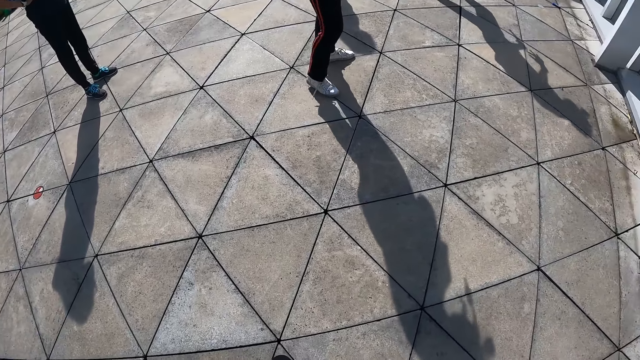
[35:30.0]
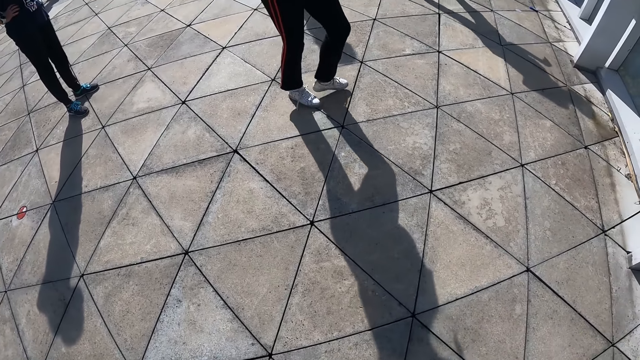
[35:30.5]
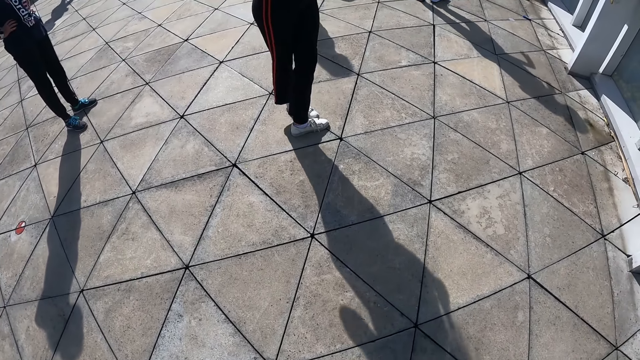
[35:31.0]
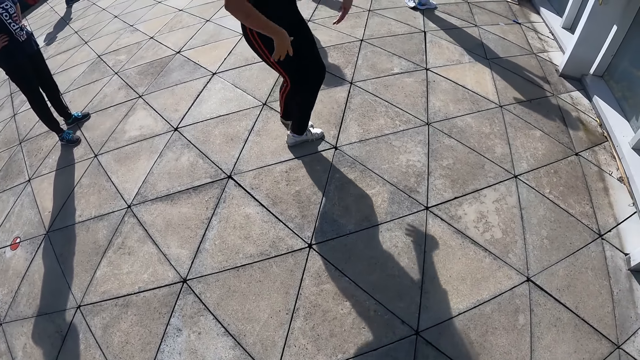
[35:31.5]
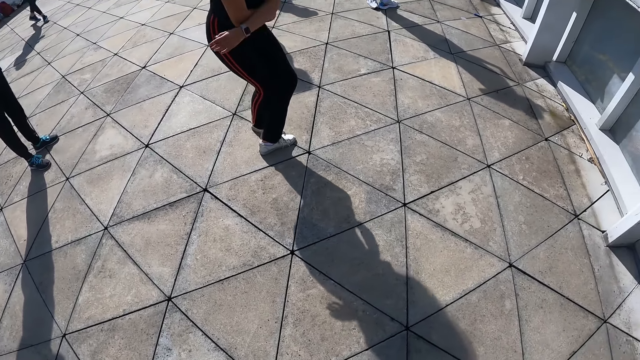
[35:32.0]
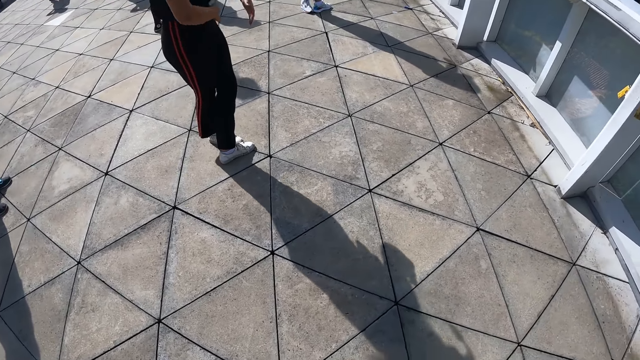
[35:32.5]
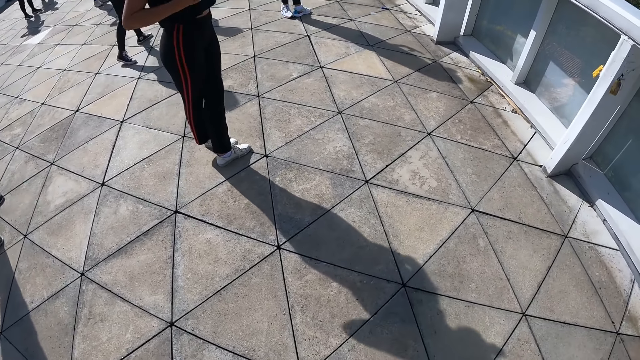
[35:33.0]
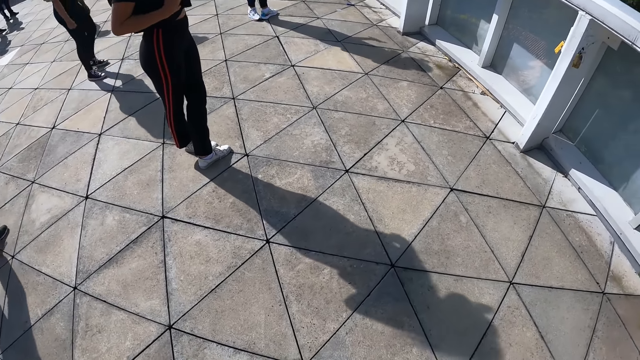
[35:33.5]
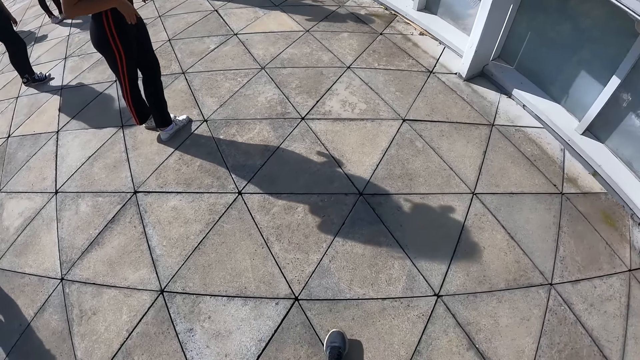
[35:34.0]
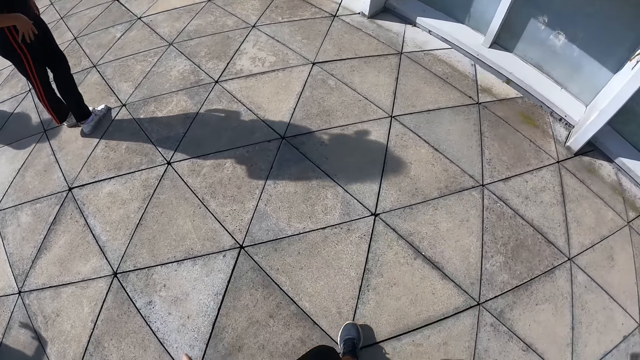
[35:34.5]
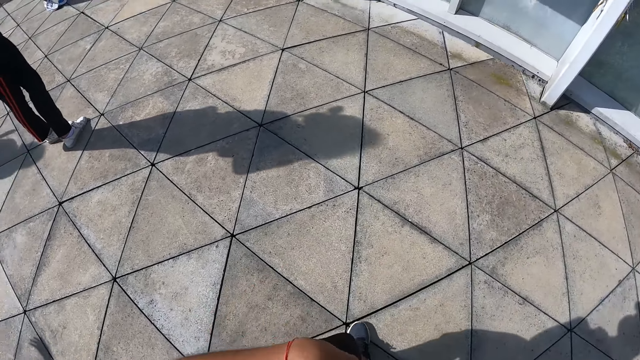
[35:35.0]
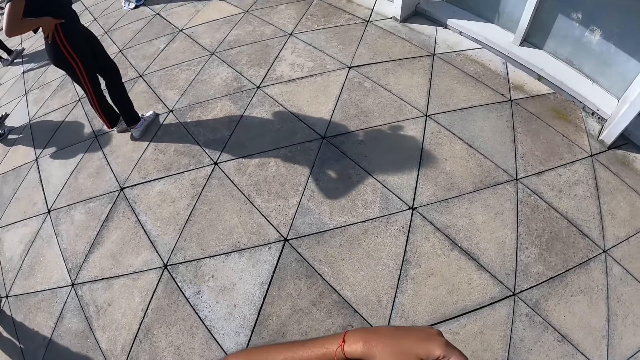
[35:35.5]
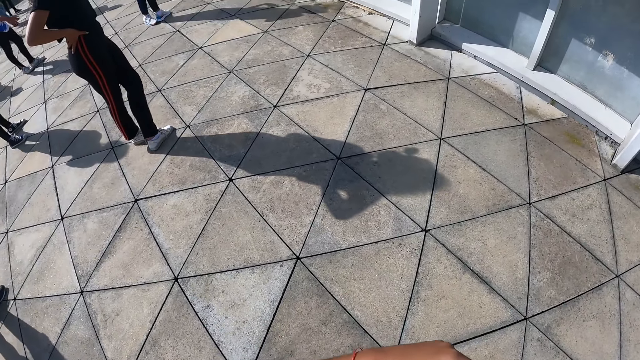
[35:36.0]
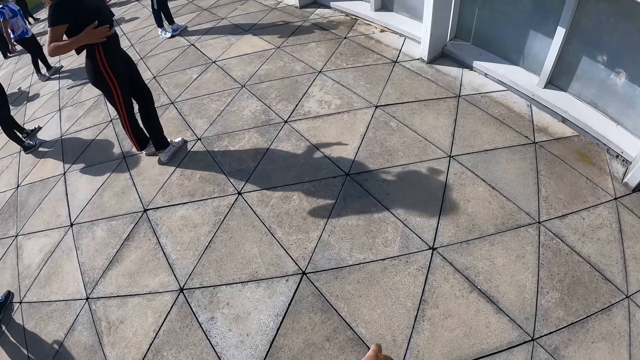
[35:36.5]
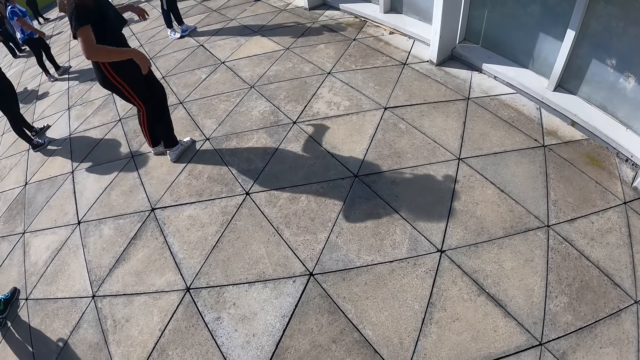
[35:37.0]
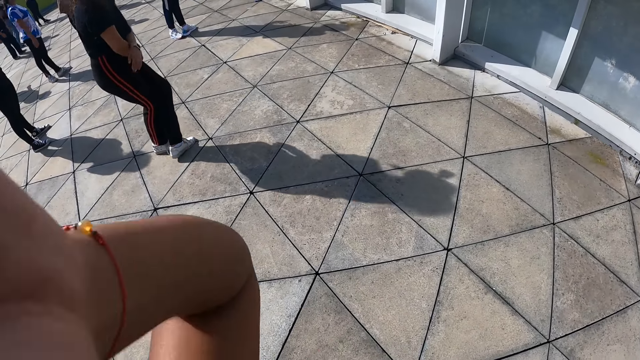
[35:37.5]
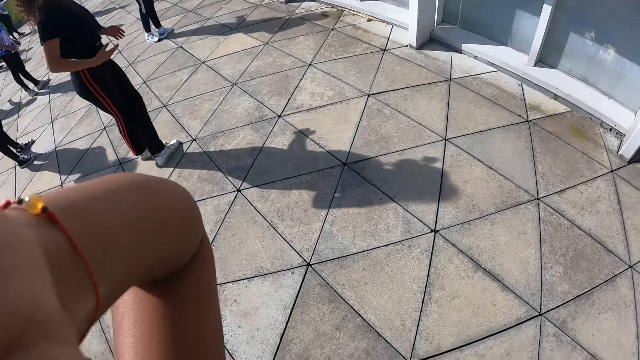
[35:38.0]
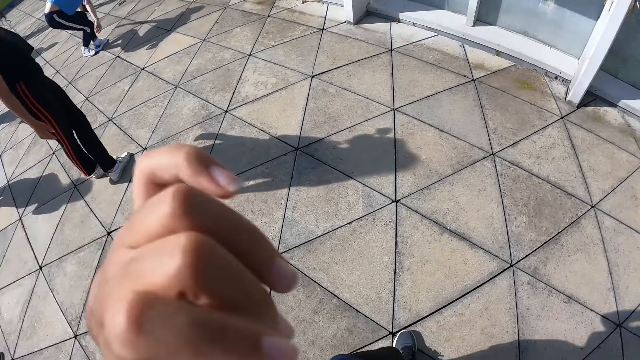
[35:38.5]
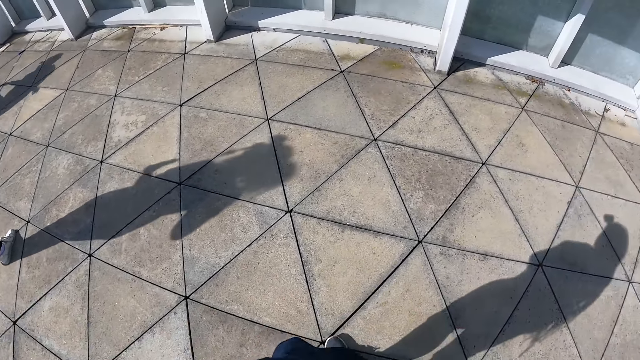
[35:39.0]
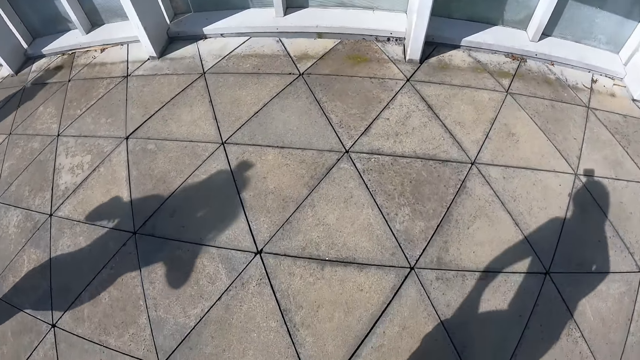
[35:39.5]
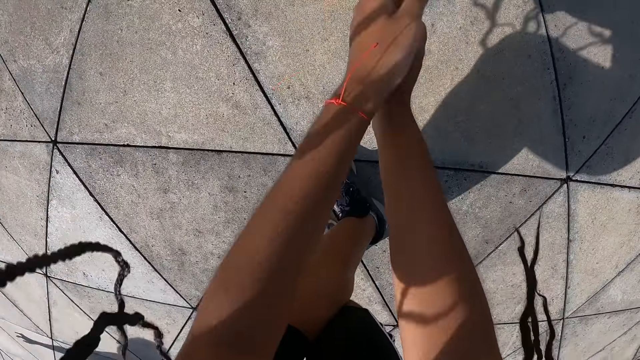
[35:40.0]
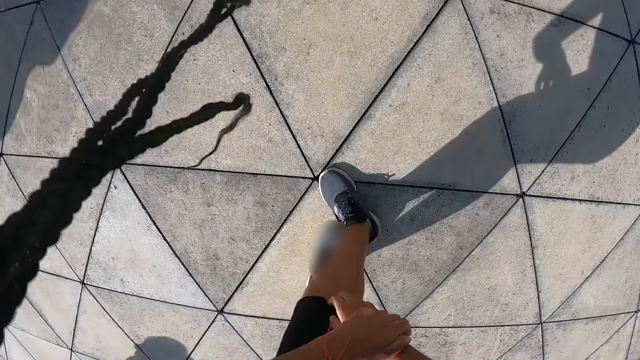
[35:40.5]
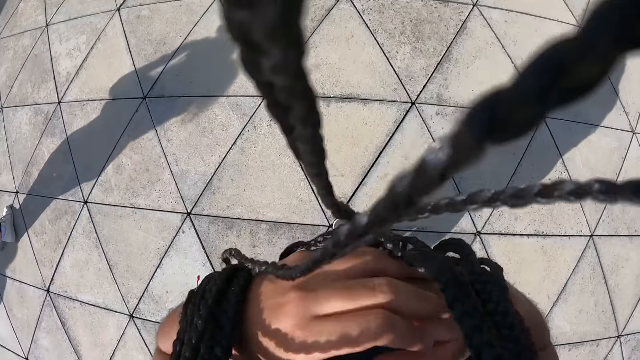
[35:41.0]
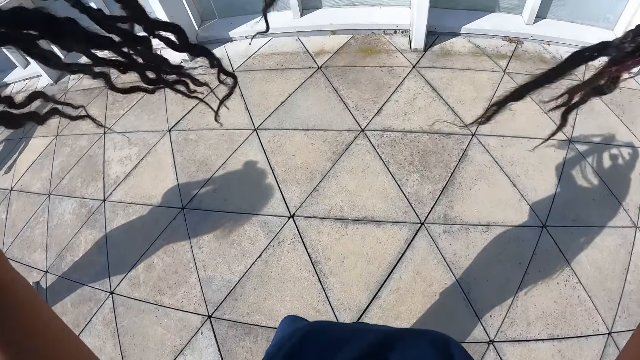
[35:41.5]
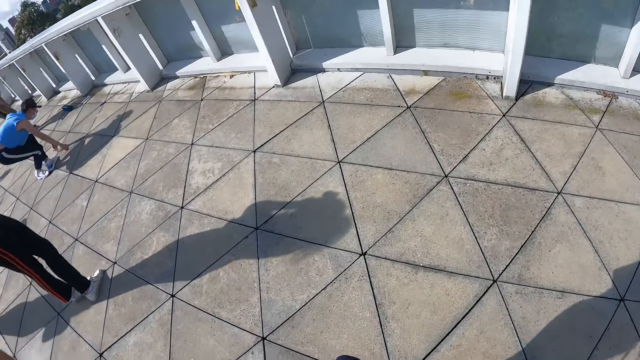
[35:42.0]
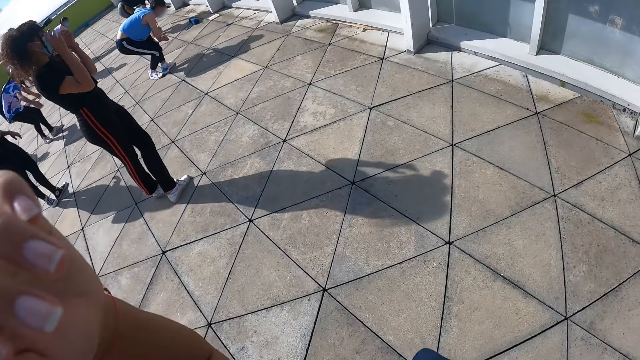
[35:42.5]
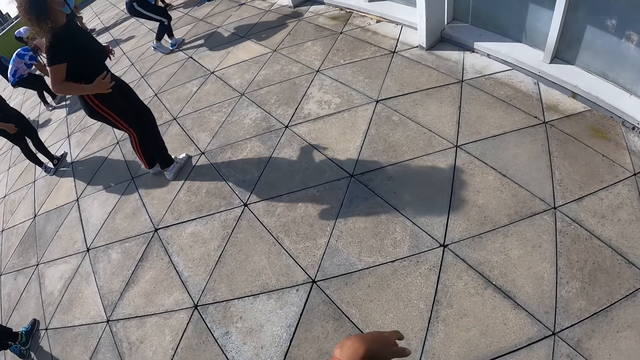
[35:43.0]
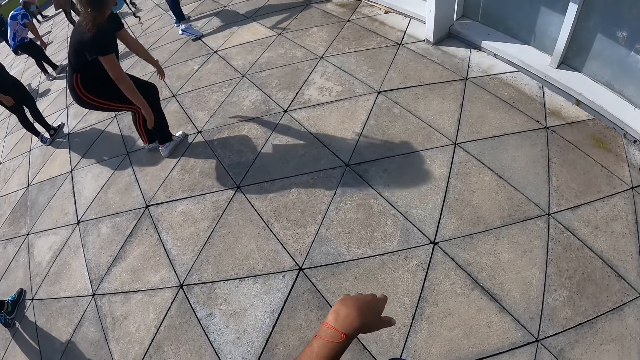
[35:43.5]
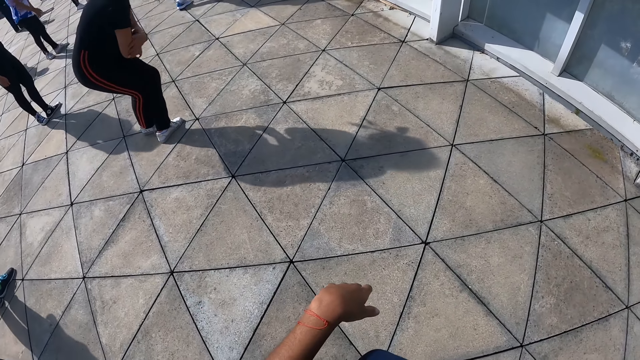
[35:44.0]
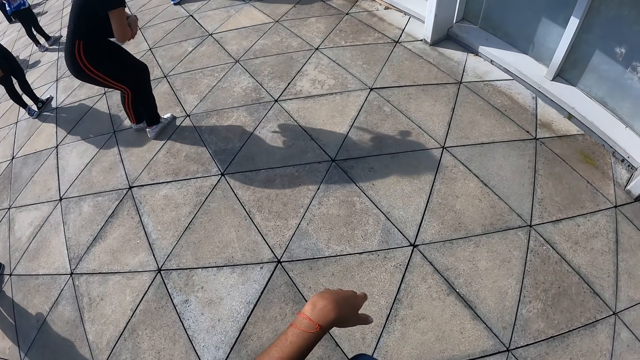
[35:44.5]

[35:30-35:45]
A woman holds her tummy. The woman dances with the group of people at the dance centre. The camera wearer adjusts the camera. She dances with the group of people in the dance centre and moves her hair with her hands. The woman dances with the group of people at the dance centre.

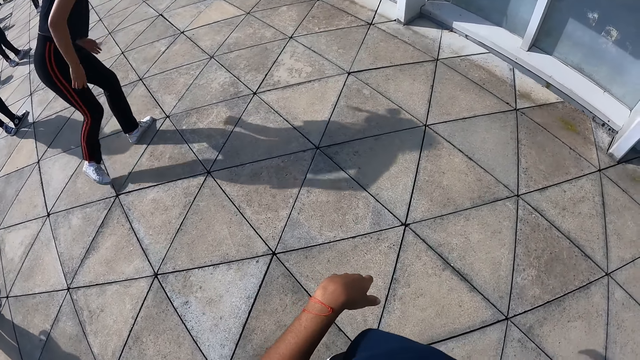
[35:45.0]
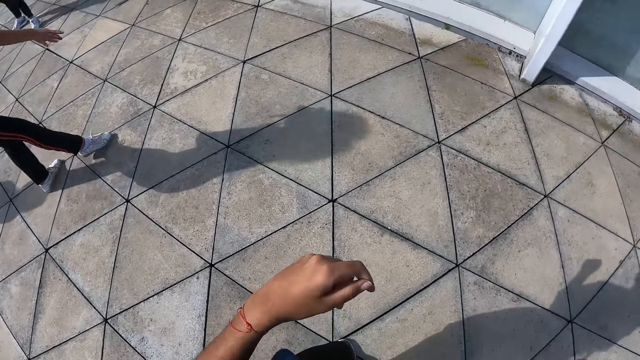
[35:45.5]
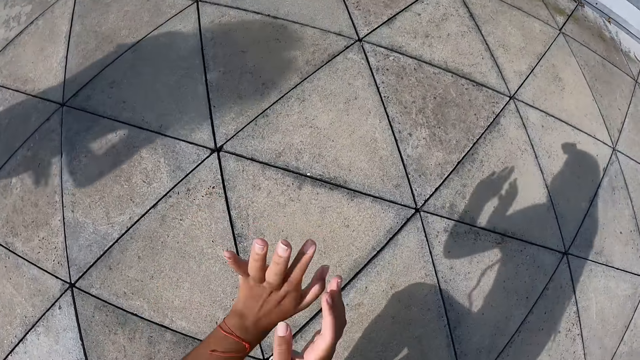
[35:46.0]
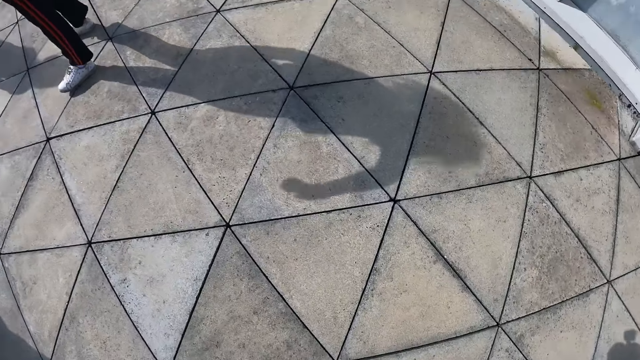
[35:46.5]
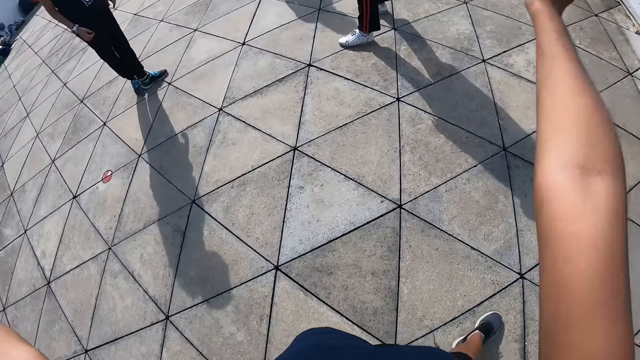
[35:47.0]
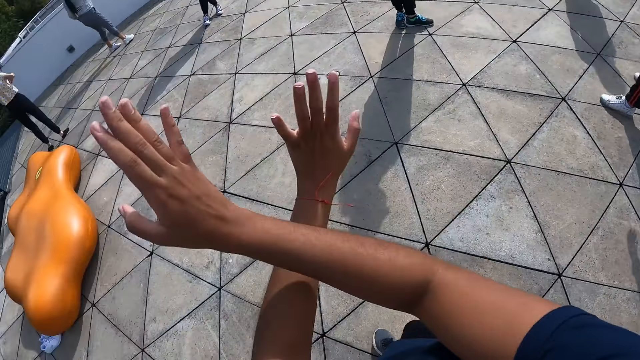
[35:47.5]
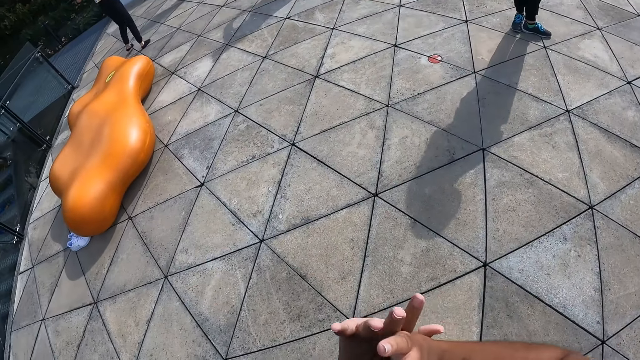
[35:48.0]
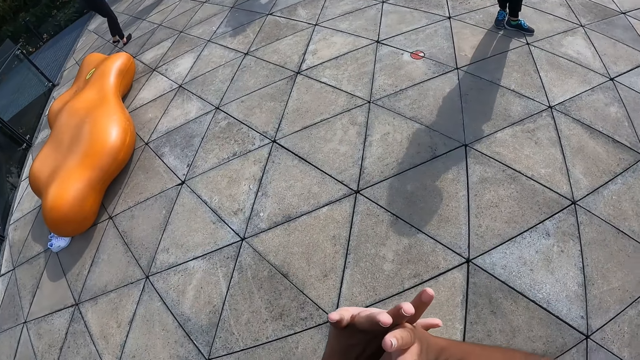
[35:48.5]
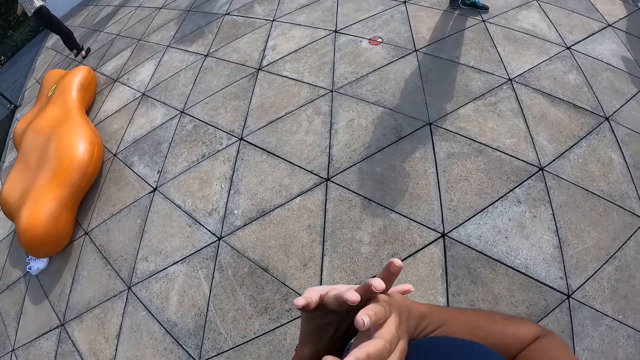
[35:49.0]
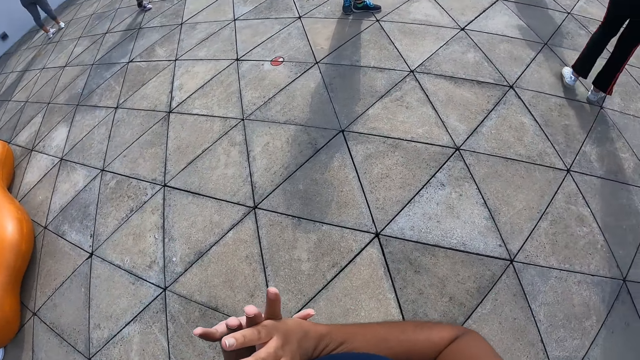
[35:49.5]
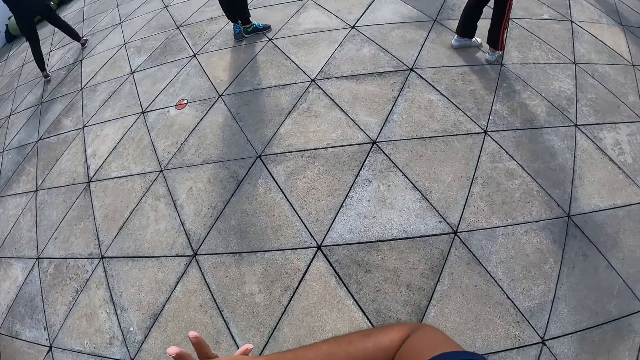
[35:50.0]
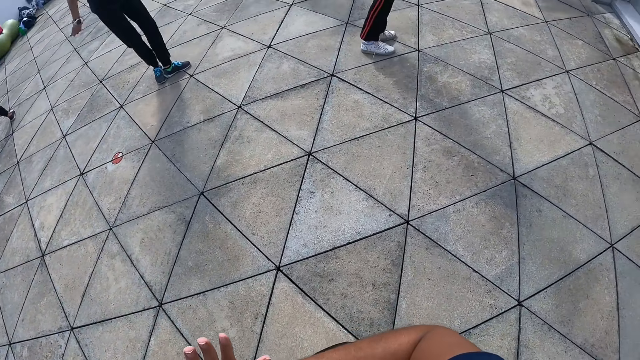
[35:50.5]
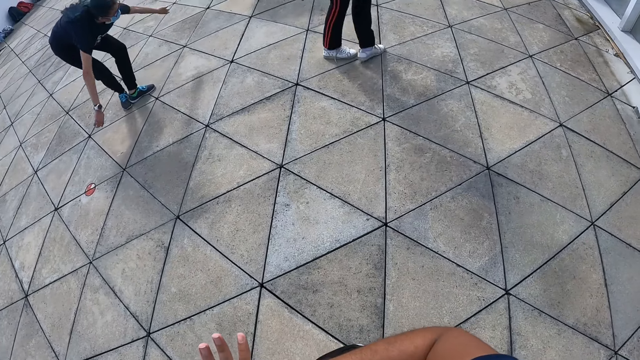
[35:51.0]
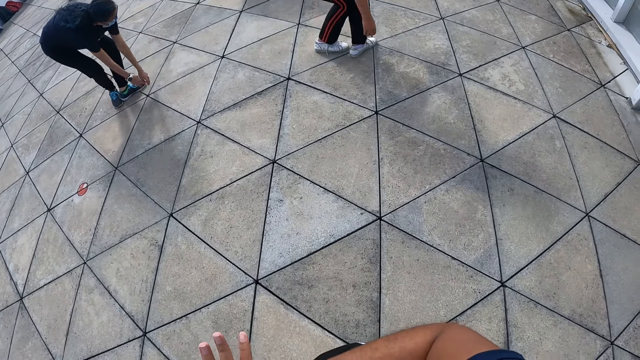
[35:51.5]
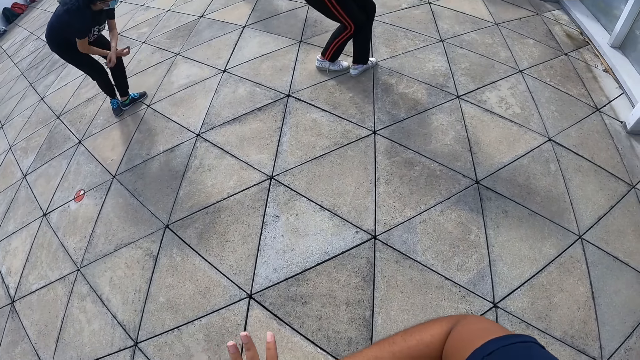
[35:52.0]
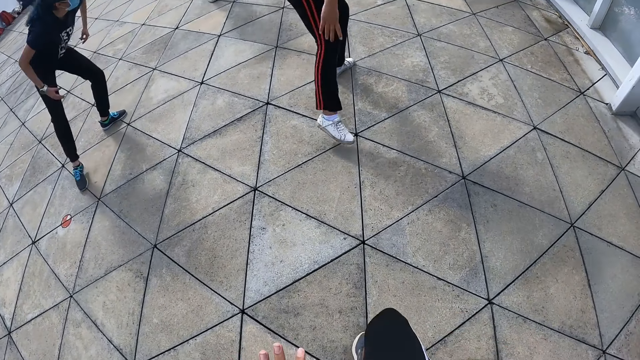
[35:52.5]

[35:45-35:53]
The camera wearer dances with the group of people in the dance centre. They fold their arms.
